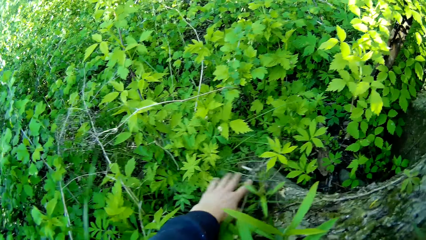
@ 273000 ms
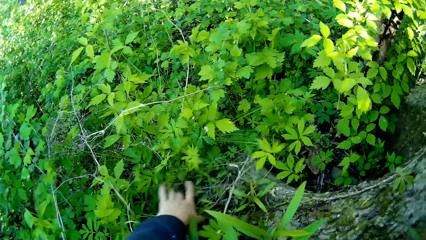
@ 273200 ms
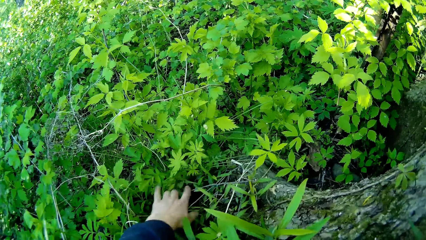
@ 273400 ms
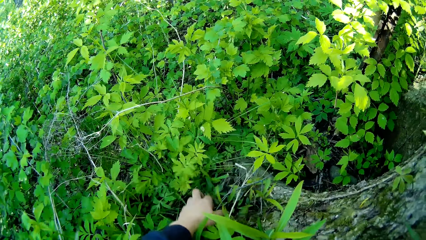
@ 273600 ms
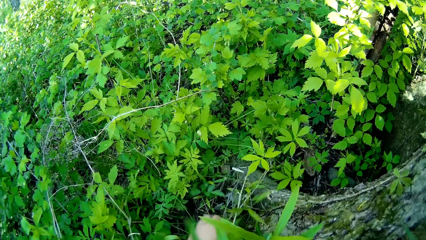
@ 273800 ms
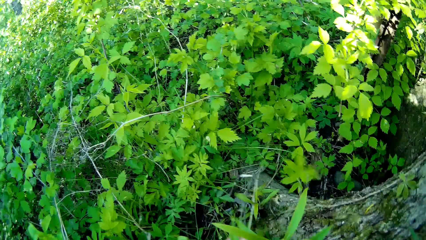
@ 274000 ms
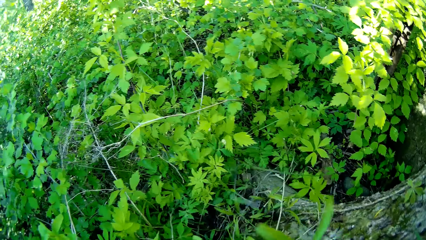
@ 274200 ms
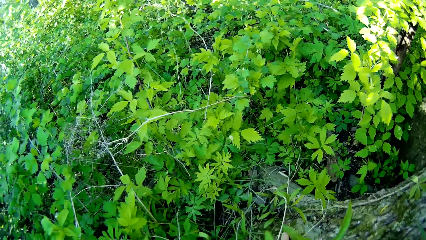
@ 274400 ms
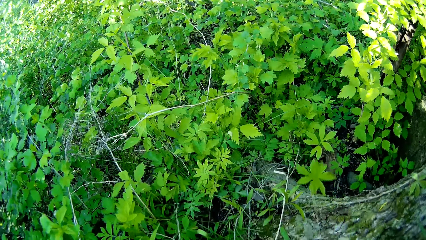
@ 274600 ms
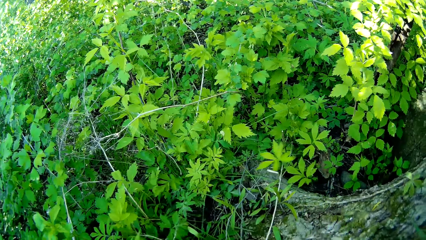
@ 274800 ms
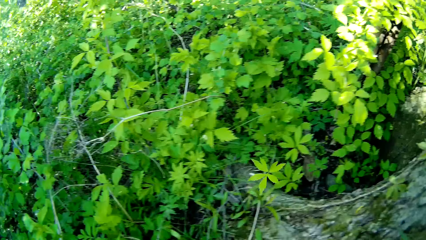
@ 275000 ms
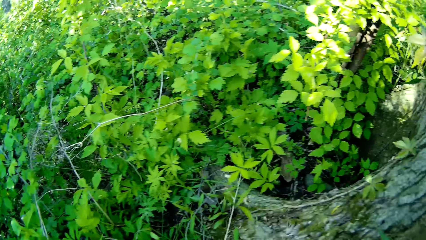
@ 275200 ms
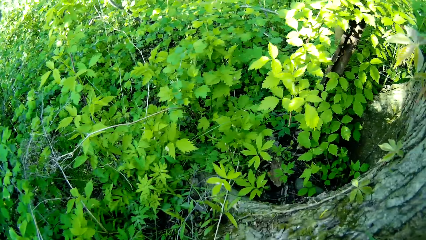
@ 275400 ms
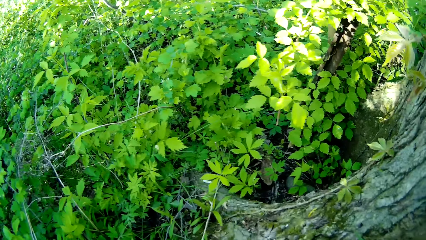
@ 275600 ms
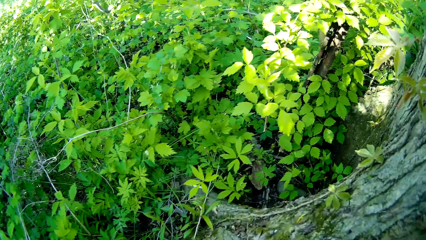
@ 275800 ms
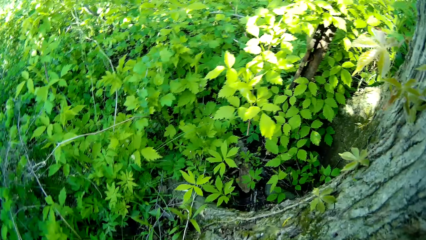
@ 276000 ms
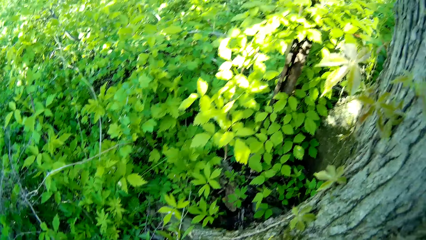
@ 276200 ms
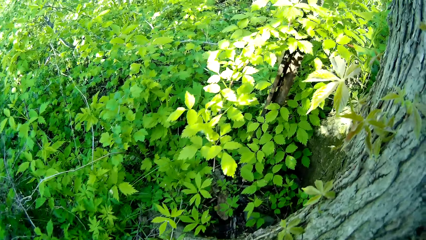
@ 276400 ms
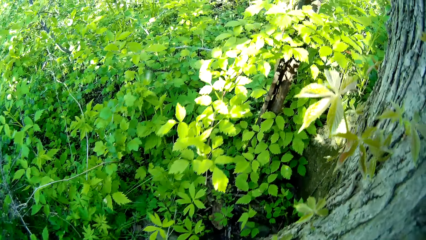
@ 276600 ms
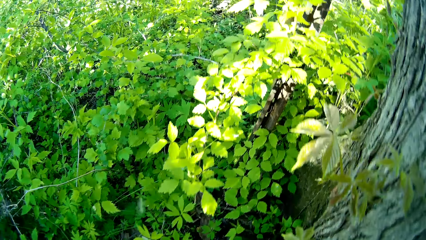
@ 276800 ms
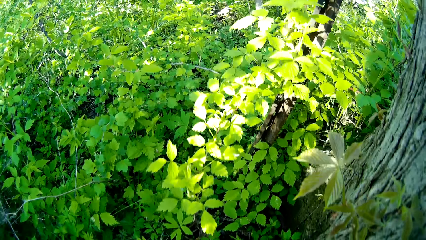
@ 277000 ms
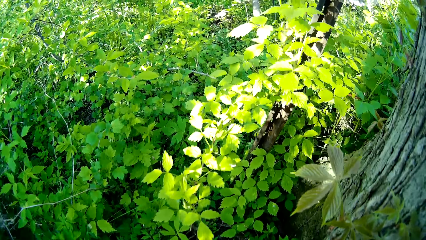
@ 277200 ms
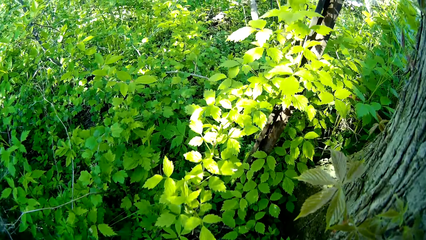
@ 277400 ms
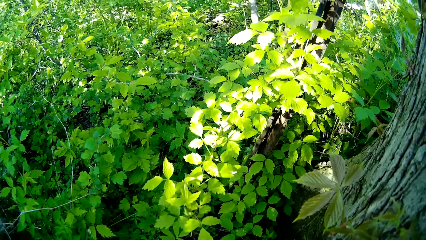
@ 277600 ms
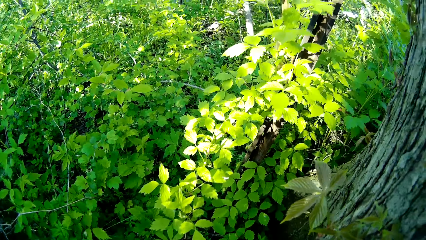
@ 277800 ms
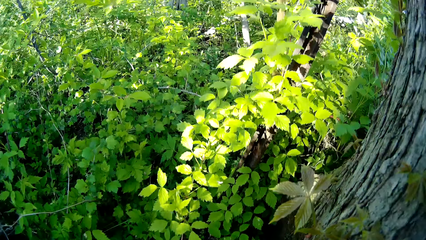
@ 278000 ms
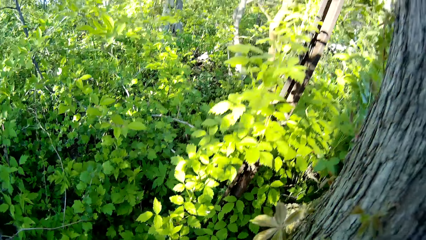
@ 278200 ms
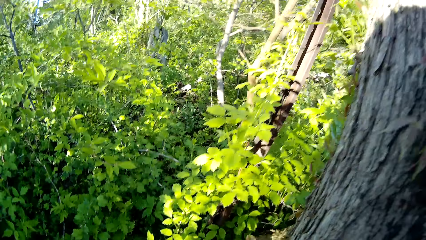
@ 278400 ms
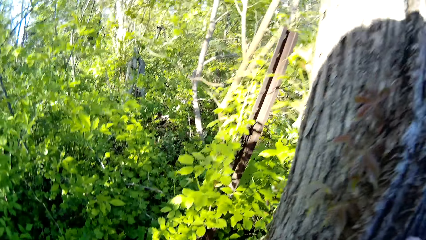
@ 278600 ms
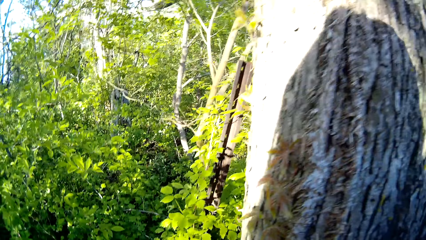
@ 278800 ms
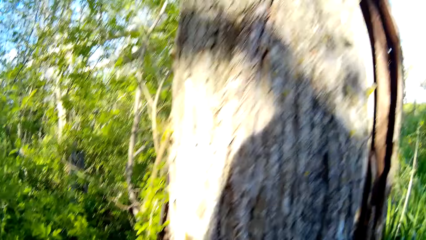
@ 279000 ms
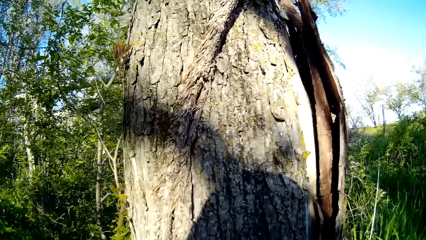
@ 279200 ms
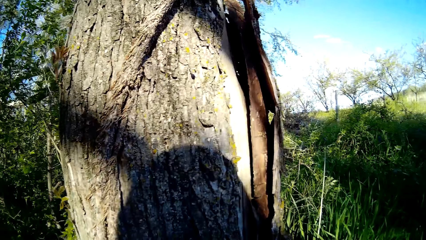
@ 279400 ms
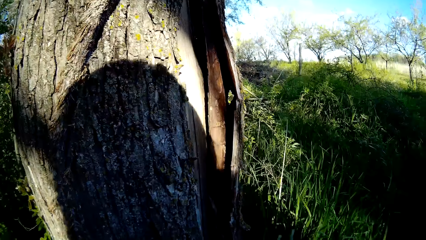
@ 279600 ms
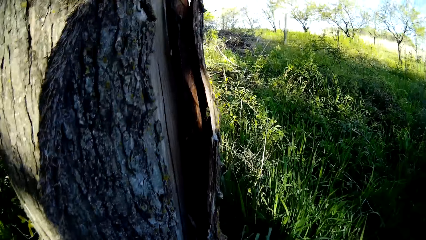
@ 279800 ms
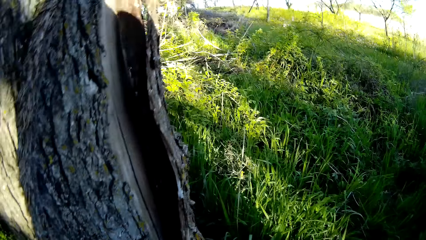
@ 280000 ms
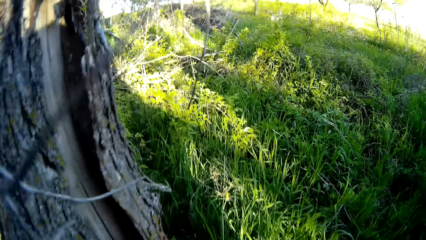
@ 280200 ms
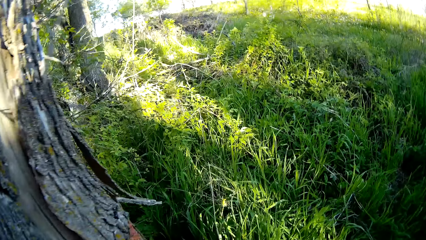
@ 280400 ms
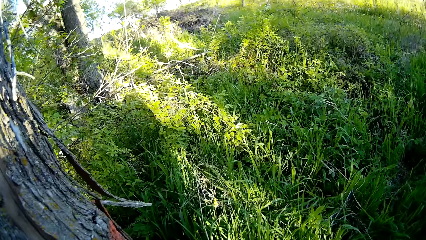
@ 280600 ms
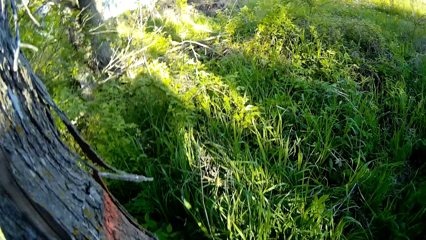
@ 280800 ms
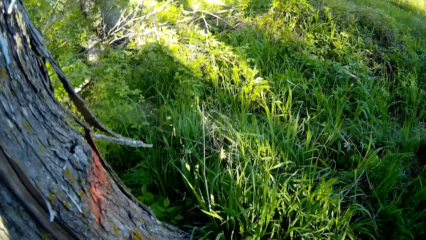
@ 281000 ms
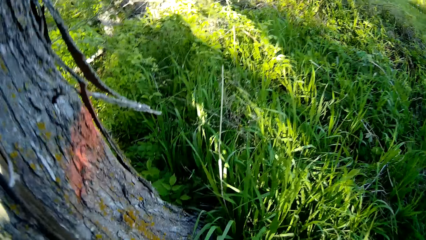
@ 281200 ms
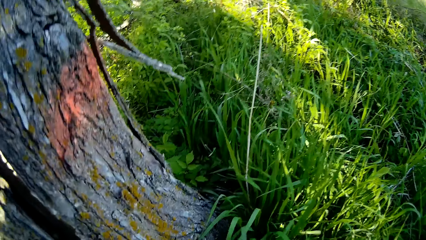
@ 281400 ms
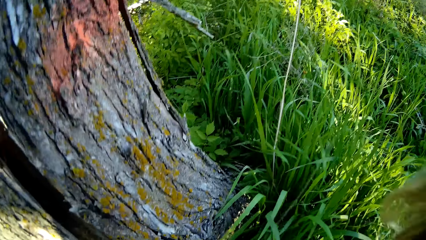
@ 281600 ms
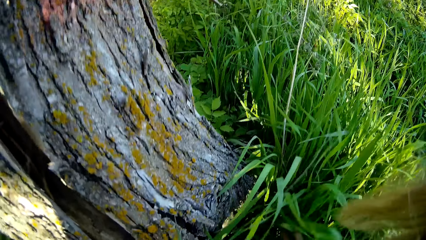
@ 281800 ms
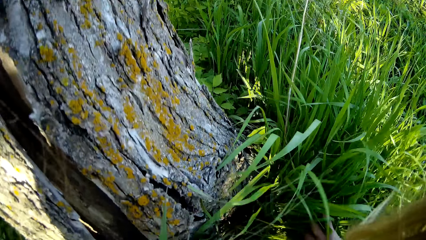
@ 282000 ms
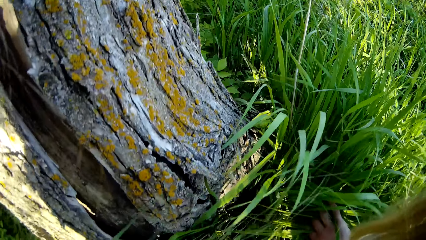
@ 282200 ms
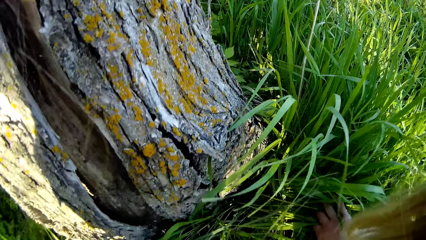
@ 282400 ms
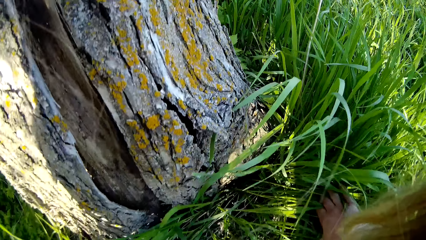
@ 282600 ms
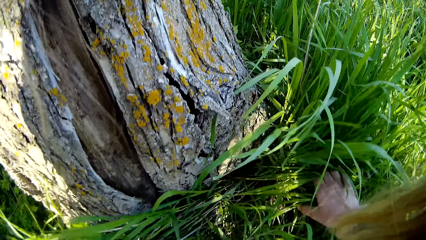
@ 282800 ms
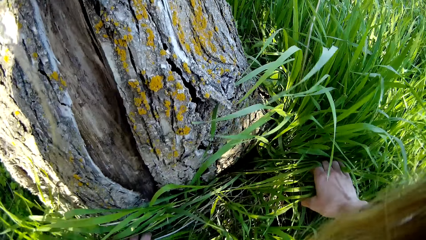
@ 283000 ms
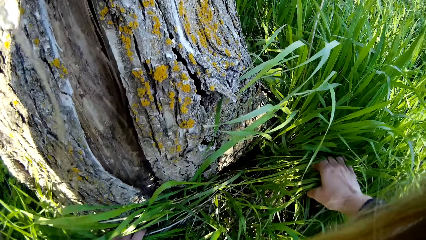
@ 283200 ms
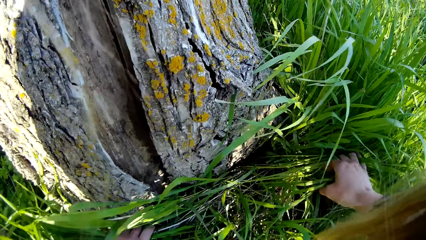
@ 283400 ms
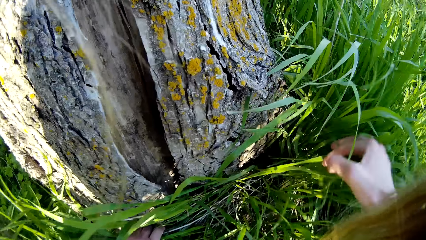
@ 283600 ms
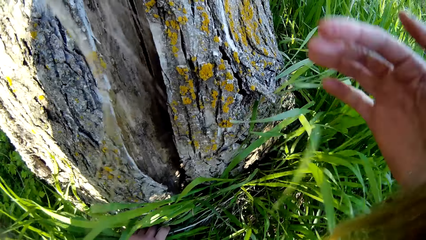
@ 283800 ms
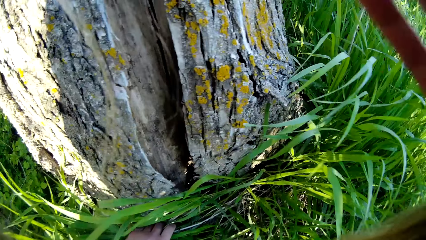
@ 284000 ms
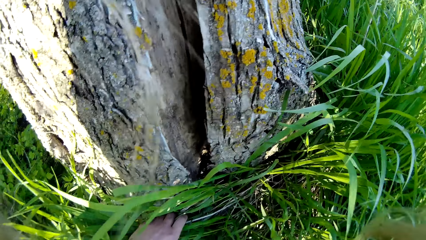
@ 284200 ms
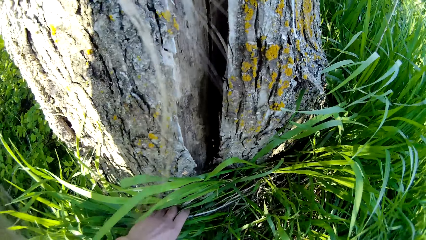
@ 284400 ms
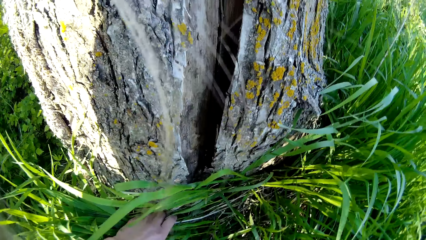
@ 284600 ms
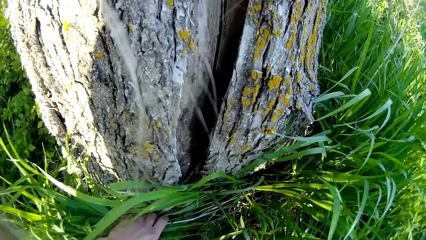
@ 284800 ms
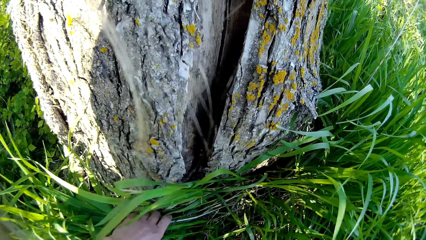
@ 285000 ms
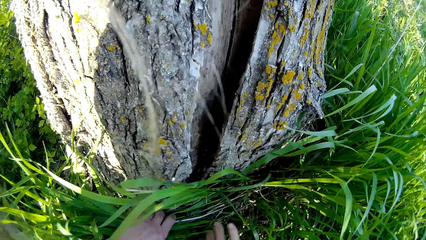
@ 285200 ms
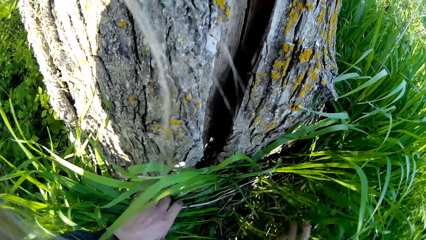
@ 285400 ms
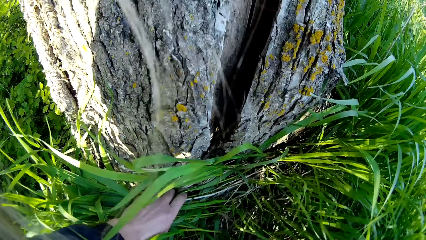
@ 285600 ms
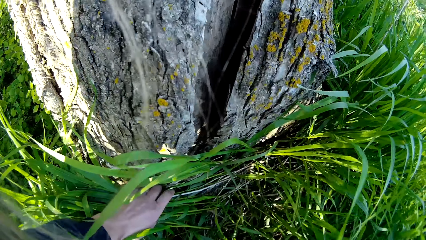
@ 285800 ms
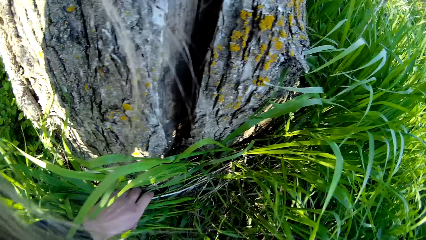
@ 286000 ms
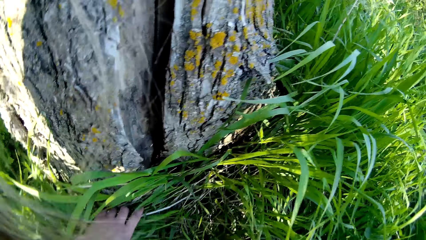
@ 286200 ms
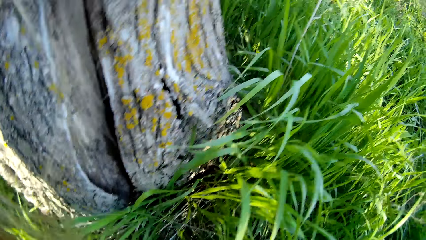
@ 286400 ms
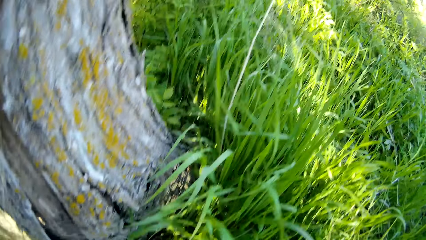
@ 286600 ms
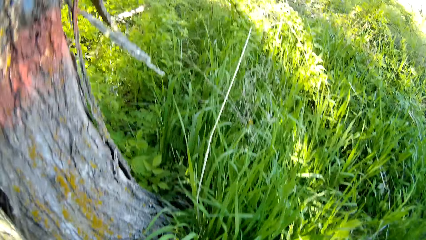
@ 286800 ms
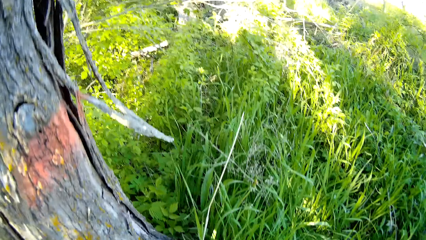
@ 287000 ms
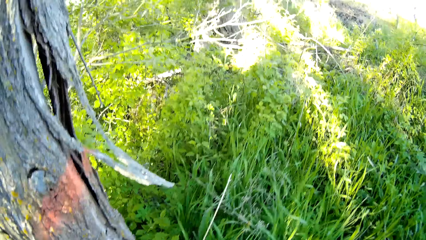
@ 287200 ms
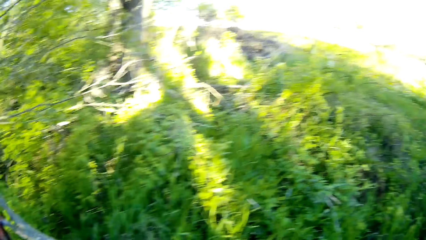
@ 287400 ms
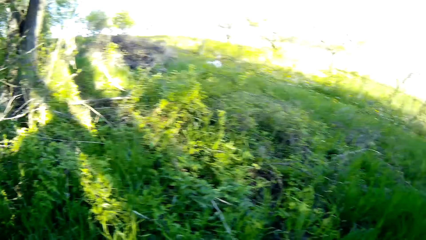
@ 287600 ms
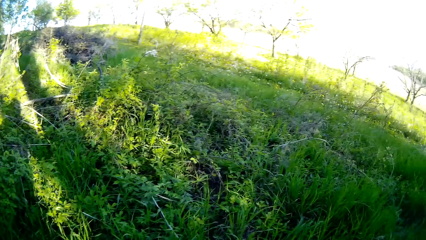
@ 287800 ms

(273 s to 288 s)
The camera wearer brushes both hands through the grass. They look around and walk in the field.
